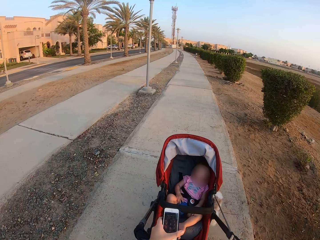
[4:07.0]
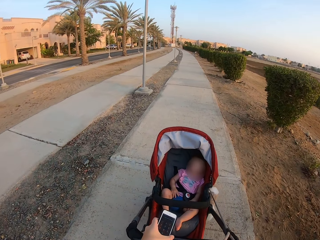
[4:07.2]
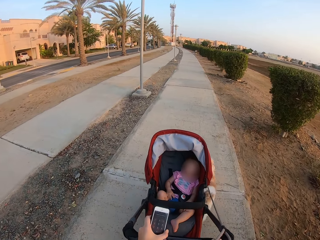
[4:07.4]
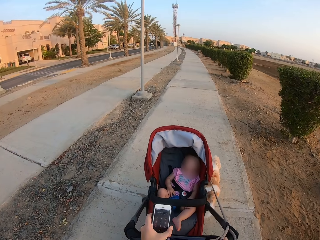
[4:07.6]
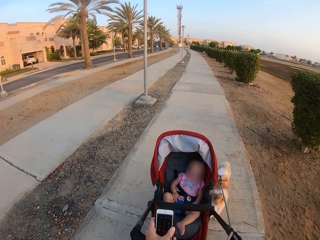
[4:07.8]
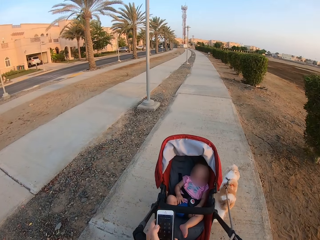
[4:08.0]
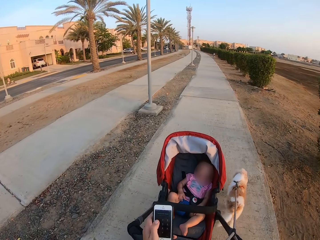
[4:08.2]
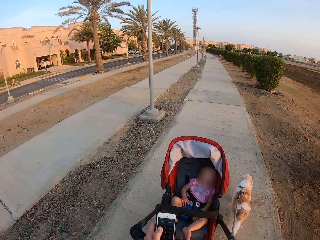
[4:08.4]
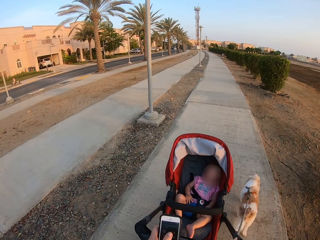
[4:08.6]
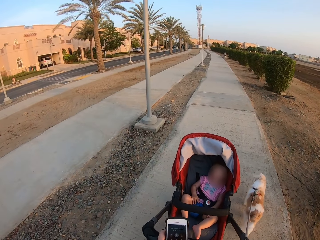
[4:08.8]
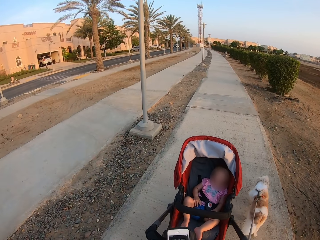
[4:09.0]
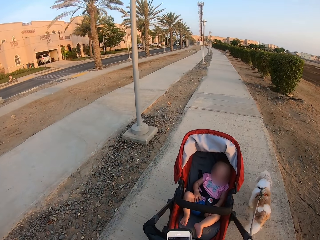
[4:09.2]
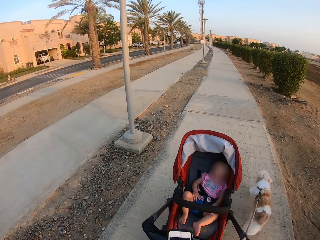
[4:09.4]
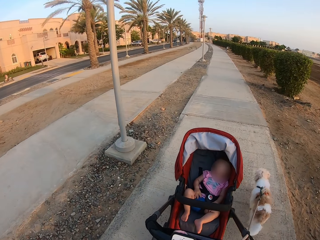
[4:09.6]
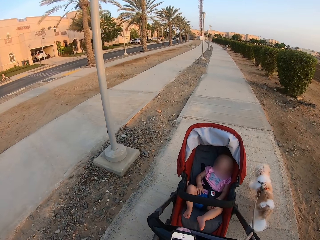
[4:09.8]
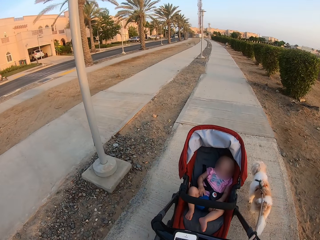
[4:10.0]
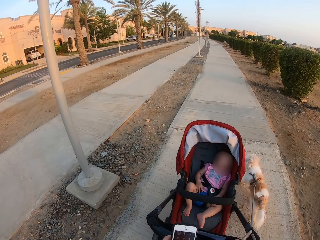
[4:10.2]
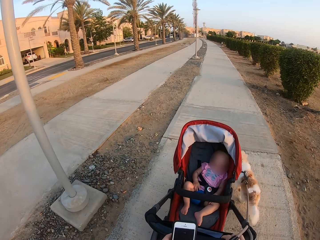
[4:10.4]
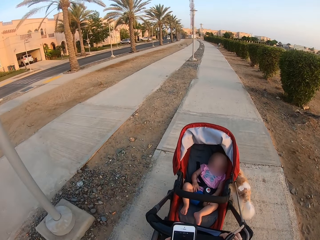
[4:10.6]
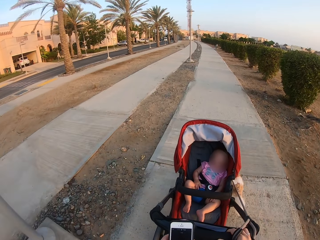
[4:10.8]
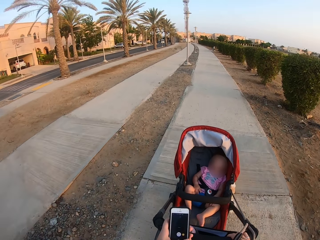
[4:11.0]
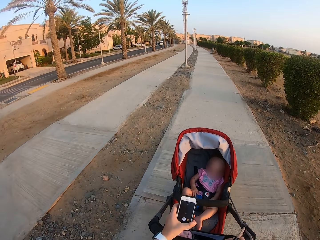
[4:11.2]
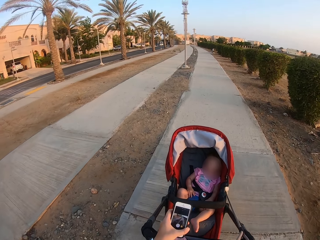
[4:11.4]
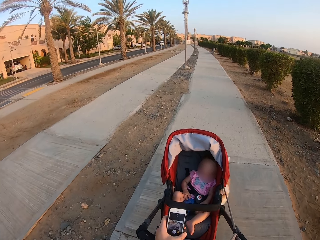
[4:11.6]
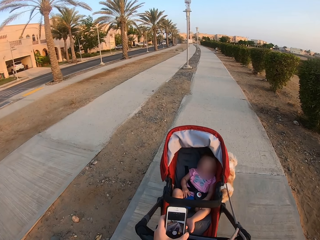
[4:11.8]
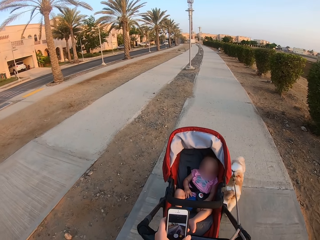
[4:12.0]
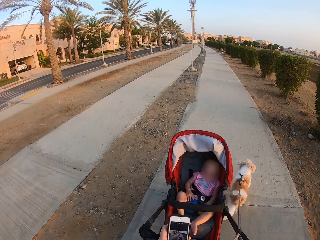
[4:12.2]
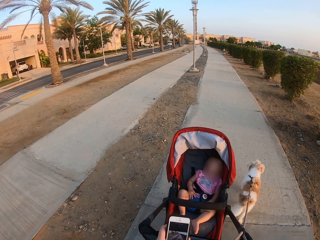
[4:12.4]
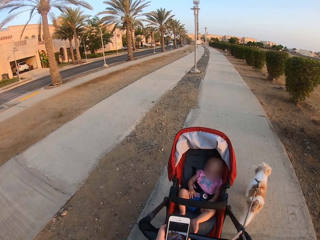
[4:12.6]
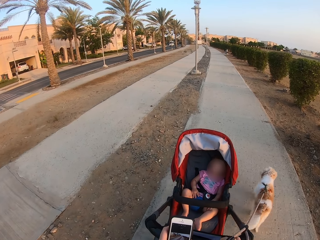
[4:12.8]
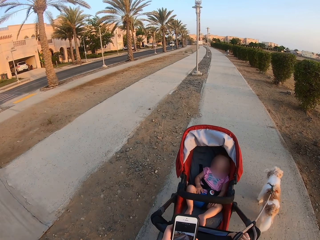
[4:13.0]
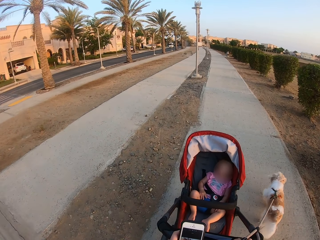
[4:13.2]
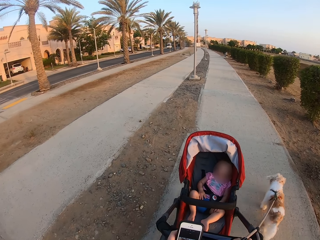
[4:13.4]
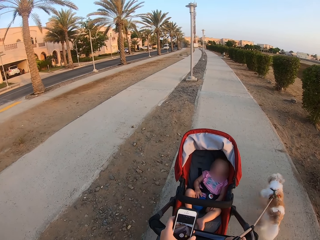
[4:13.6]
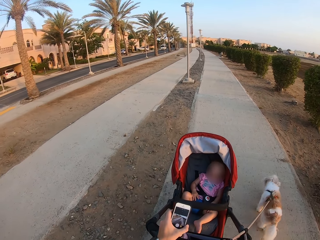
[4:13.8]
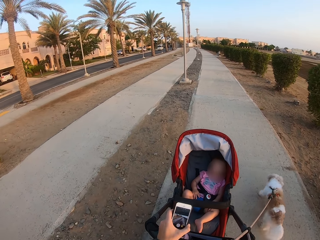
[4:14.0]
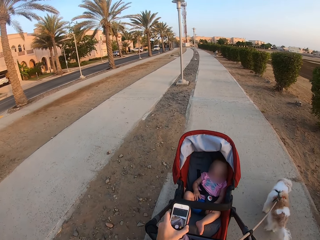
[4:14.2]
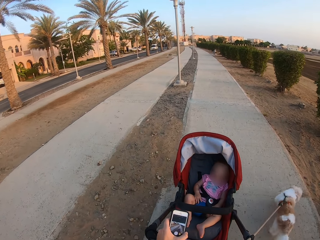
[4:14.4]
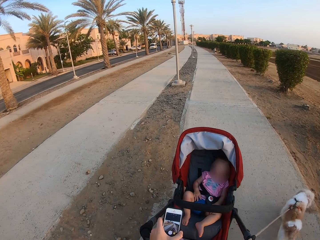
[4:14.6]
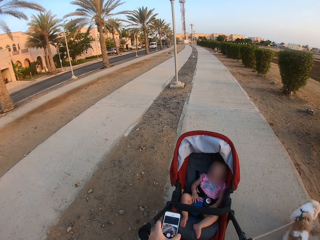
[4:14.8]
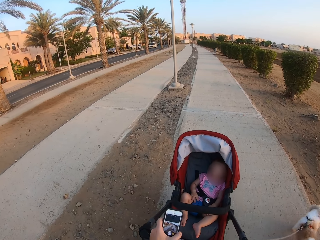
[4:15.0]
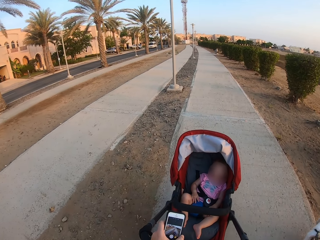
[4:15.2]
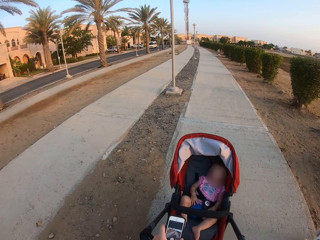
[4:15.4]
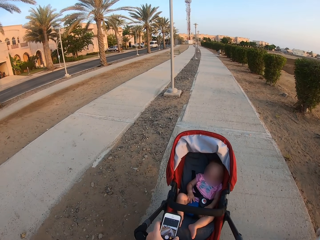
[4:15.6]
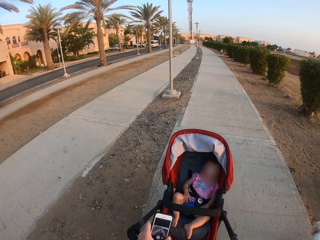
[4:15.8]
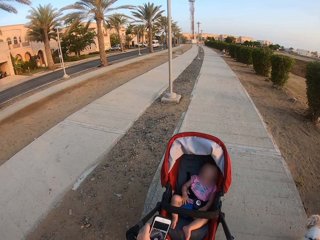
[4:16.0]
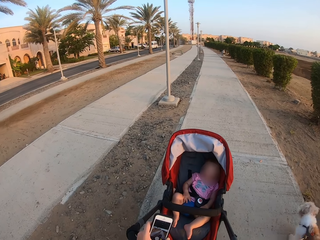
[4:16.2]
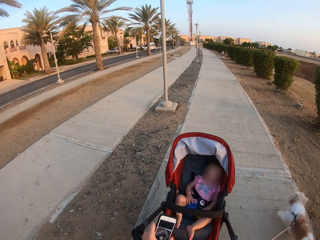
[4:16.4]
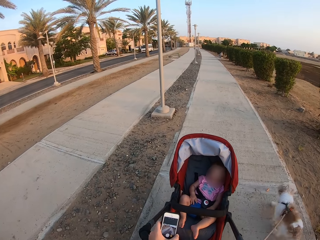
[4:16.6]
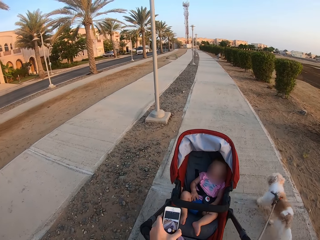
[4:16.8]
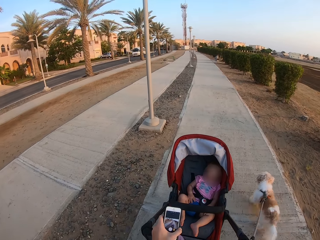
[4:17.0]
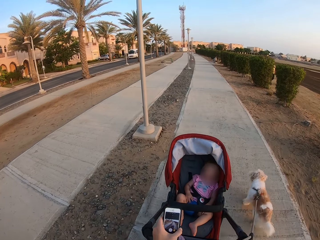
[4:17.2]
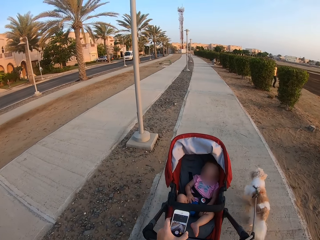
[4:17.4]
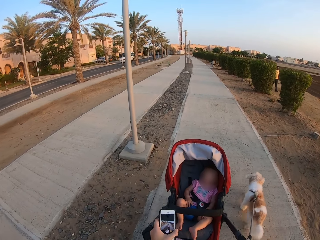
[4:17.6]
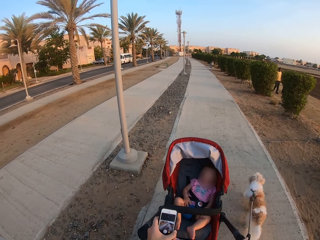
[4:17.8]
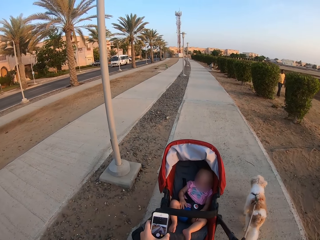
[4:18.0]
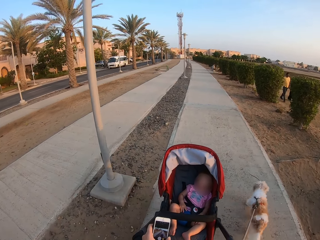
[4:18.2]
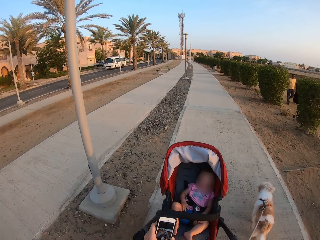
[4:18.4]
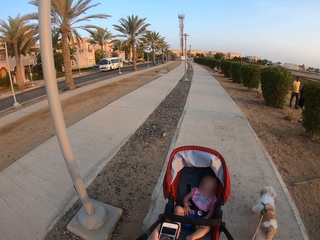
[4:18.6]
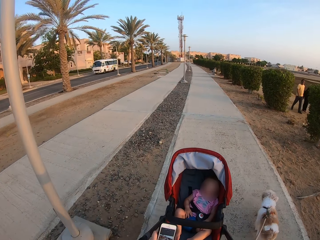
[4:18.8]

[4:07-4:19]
The camera wearer holds the phone. They use the phone. They use the phone again. They walk with a baby in a baby stroller and a dog along the pavement.

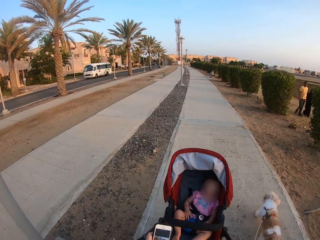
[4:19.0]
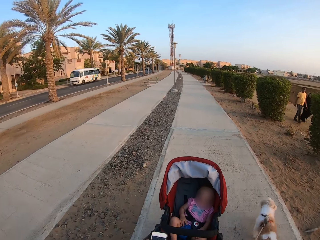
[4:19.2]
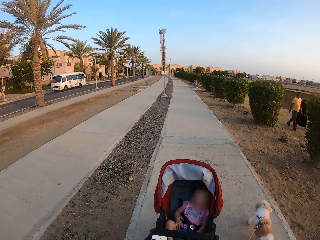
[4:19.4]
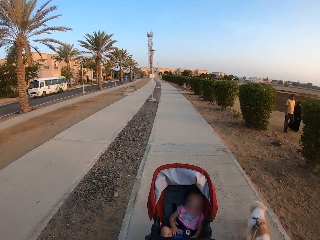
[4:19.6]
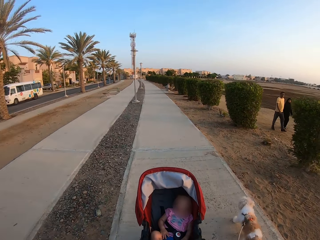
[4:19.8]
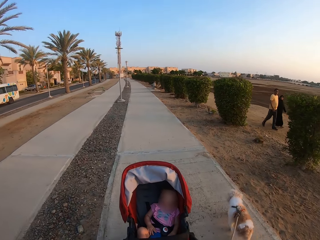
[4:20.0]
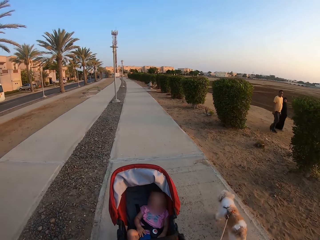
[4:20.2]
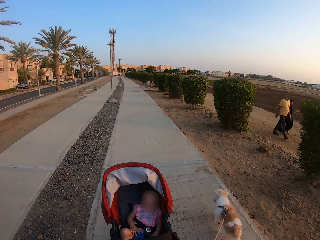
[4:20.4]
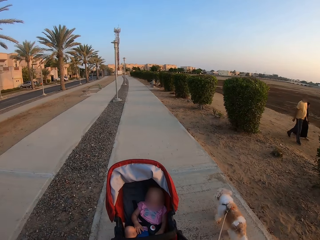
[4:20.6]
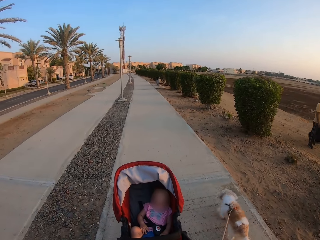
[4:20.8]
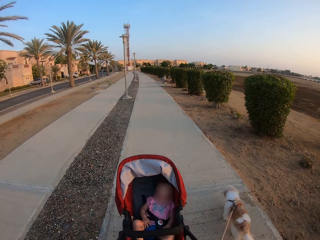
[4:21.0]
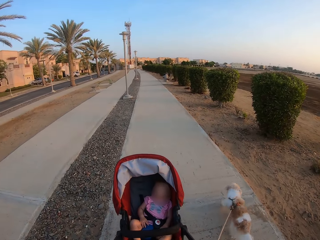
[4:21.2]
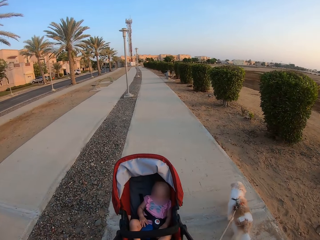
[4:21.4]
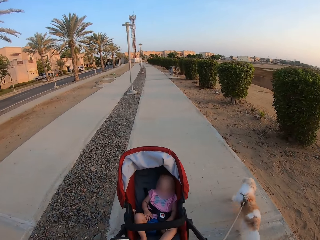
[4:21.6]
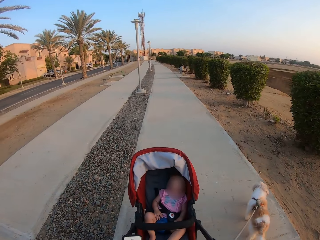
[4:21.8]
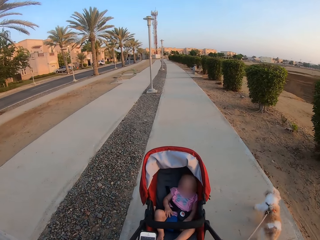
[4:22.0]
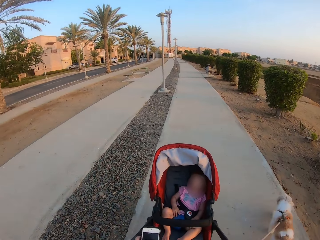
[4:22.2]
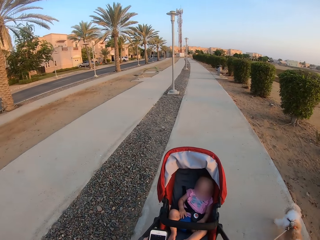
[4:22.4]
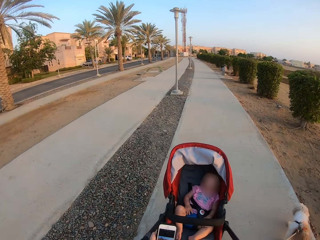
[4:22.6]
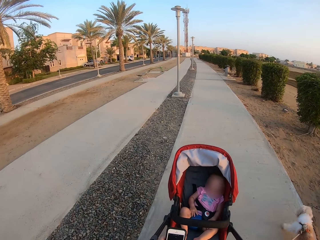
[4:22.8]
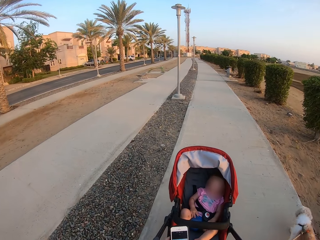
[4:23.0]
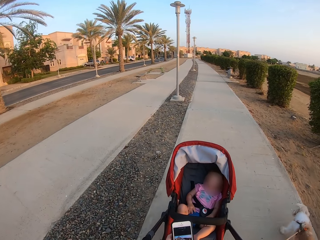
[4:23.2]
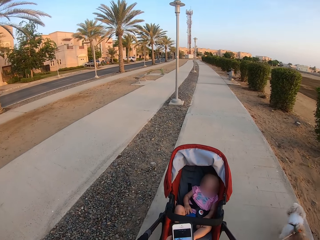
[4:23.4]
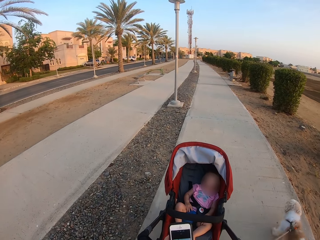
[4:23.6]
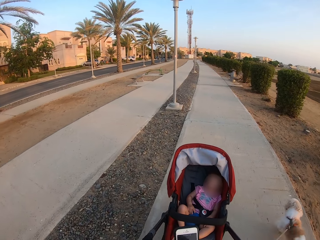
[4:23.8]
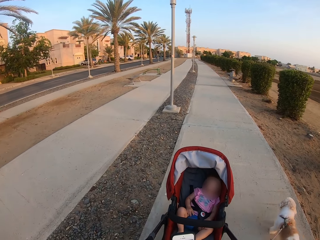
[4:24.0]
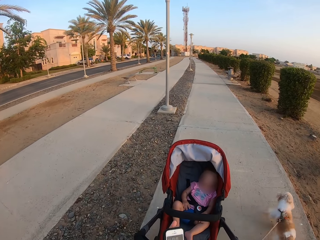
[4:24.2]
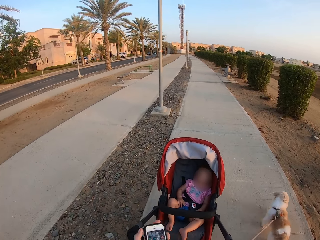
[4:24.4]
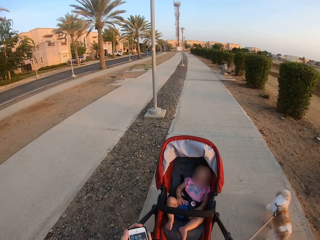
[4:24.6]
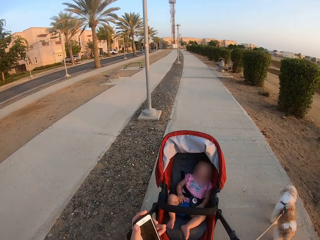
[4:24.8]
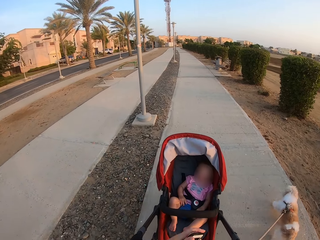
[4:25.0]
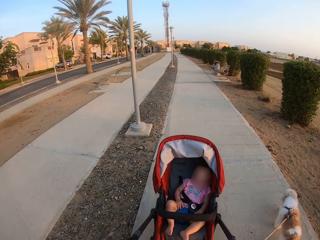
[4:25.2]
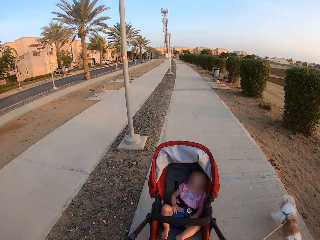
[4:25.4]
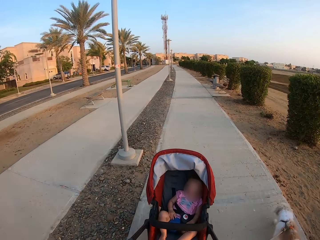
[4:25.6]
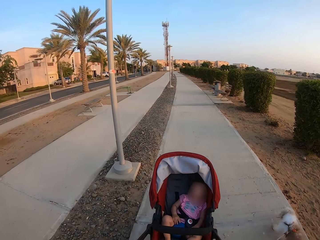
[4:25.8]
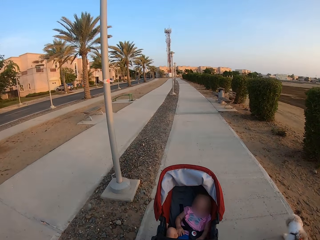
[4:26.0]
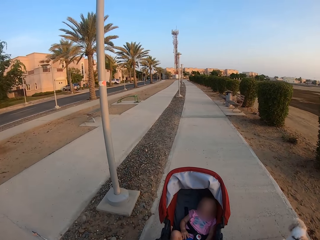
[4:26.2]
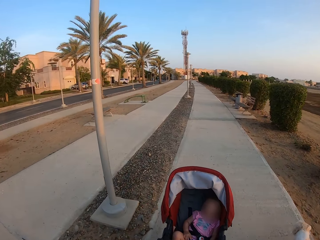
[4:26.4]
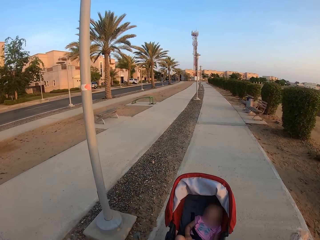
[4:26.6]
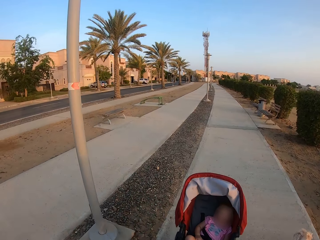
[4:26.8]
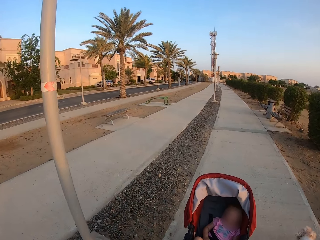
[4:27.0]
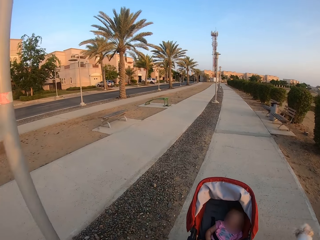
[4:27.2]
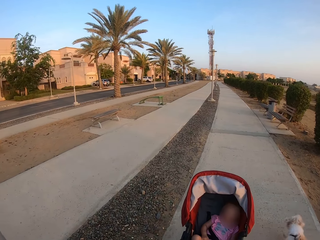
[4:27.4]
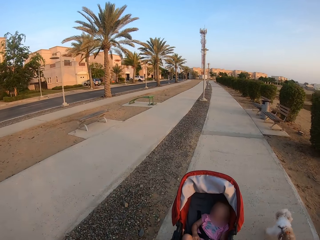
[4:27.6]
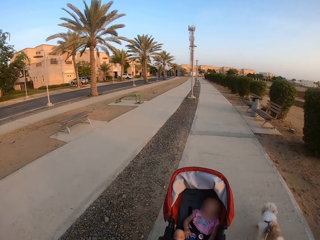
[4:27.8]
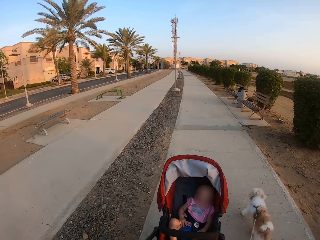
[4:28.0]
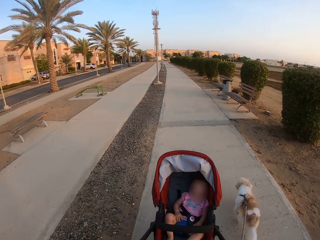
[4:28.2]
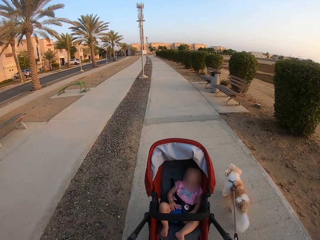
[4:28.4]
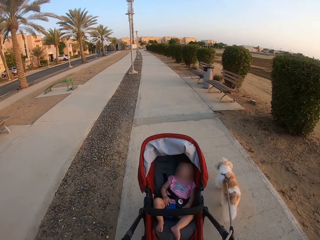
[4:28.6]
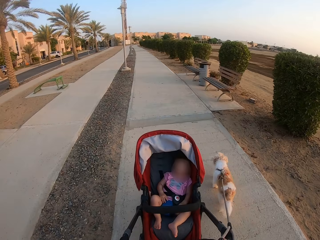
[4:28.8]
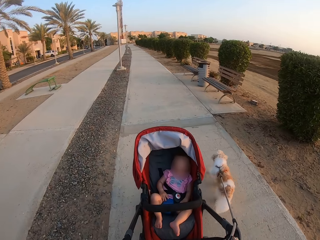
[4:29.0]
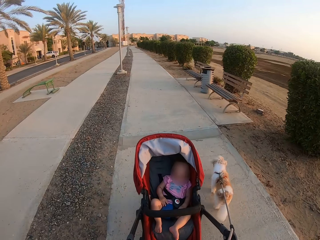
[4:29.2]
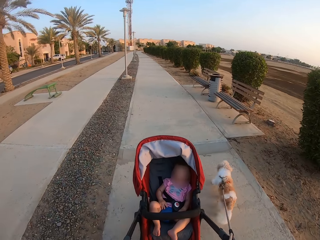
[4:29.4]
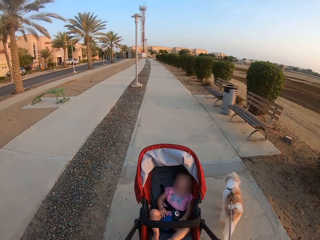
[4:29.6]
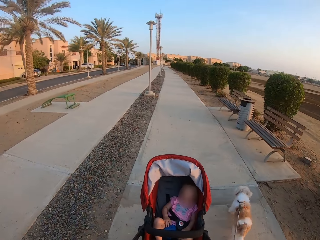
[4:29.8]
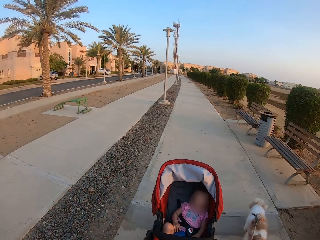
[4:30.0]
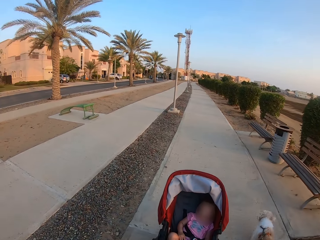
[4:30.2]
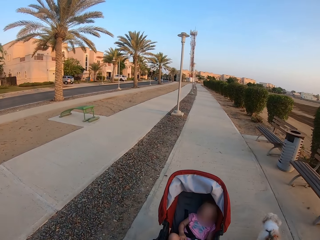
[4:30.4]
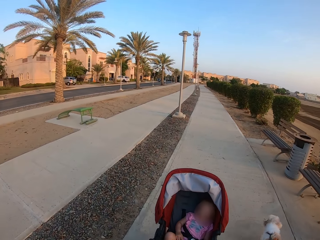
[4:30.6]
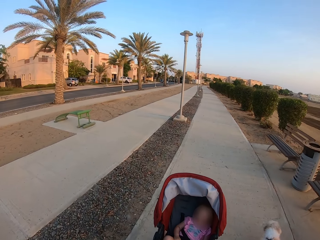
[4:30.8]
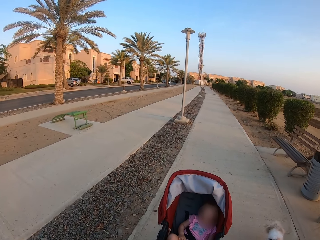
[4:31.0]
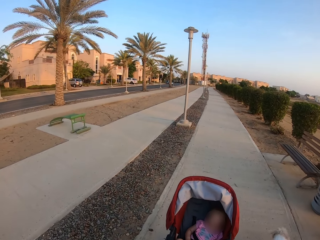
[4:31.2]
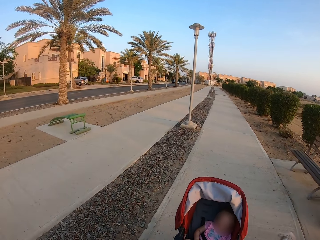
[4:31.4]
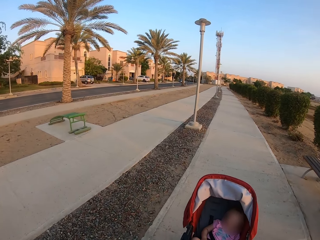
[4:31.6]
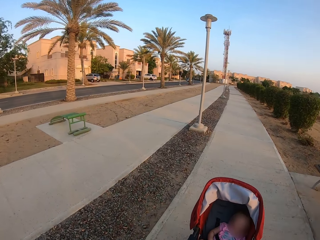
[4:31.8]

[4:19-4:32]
The camera wearer uses a phone.
